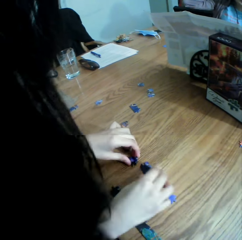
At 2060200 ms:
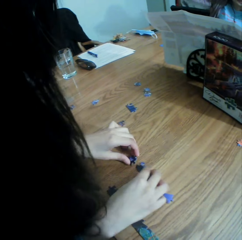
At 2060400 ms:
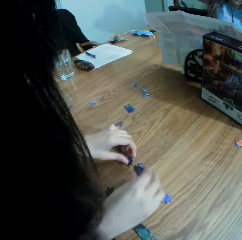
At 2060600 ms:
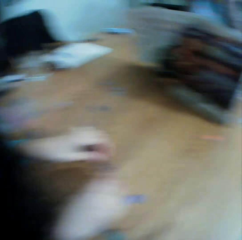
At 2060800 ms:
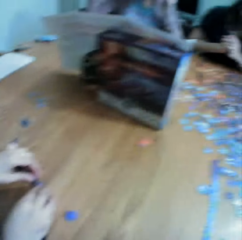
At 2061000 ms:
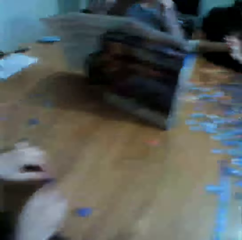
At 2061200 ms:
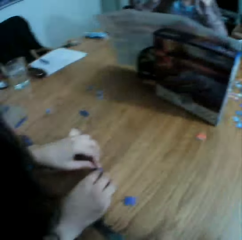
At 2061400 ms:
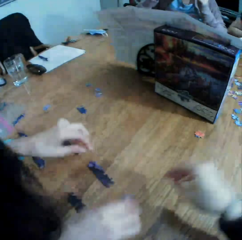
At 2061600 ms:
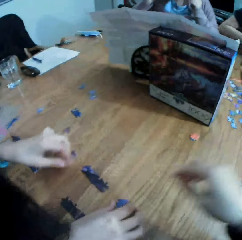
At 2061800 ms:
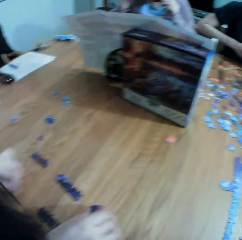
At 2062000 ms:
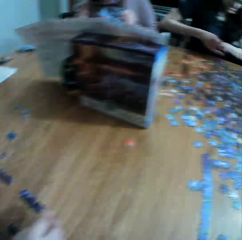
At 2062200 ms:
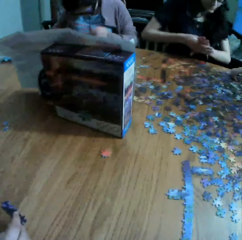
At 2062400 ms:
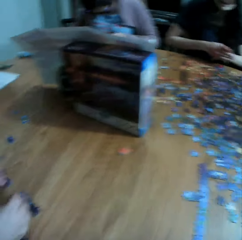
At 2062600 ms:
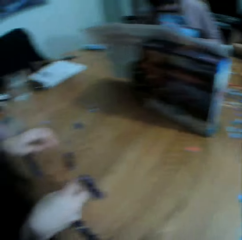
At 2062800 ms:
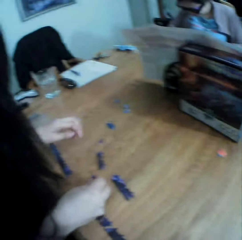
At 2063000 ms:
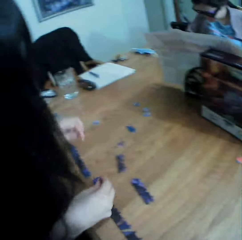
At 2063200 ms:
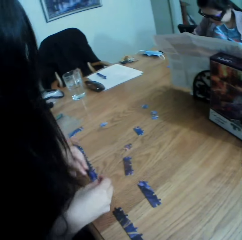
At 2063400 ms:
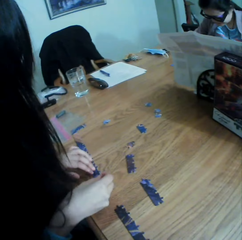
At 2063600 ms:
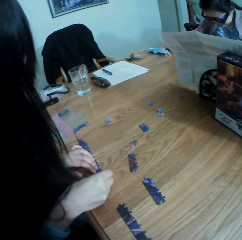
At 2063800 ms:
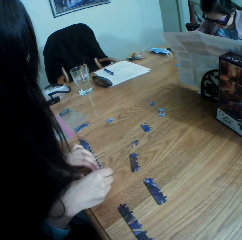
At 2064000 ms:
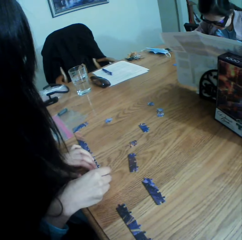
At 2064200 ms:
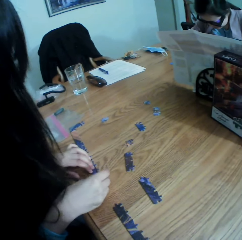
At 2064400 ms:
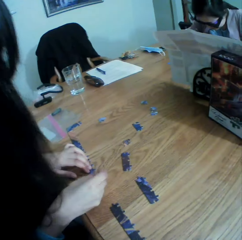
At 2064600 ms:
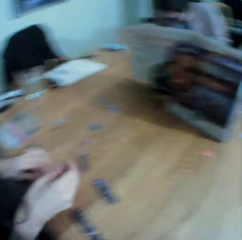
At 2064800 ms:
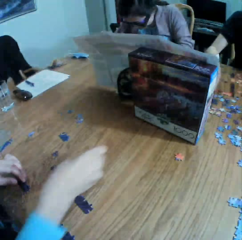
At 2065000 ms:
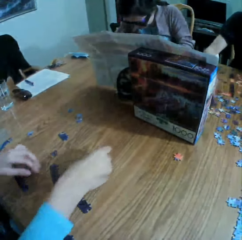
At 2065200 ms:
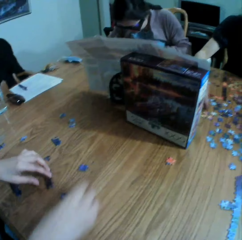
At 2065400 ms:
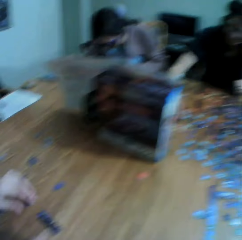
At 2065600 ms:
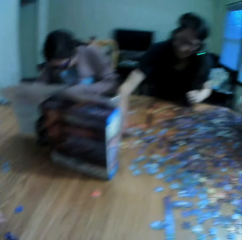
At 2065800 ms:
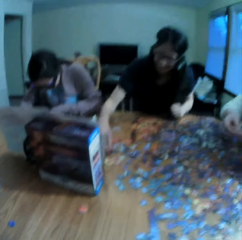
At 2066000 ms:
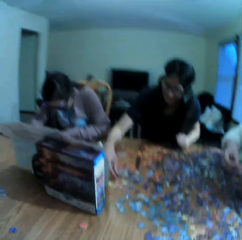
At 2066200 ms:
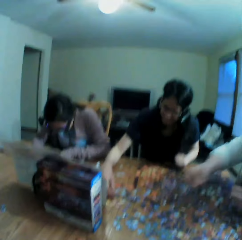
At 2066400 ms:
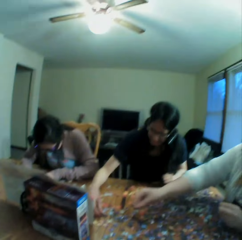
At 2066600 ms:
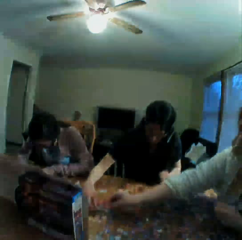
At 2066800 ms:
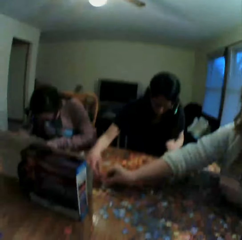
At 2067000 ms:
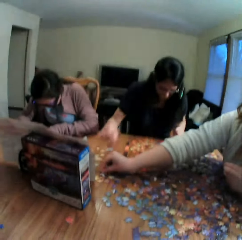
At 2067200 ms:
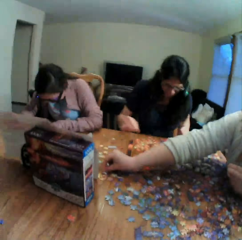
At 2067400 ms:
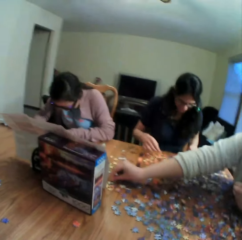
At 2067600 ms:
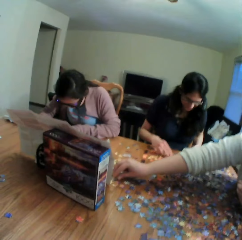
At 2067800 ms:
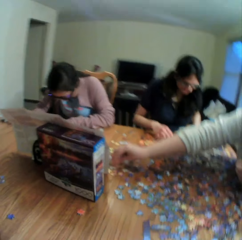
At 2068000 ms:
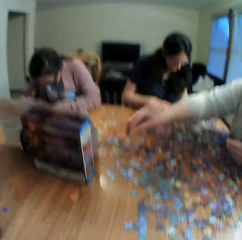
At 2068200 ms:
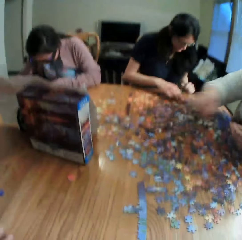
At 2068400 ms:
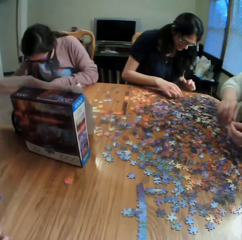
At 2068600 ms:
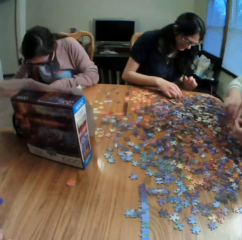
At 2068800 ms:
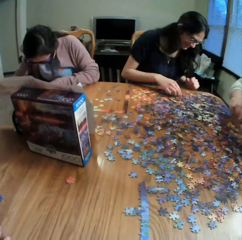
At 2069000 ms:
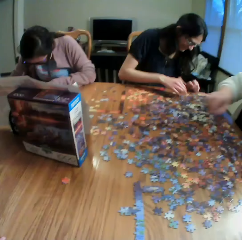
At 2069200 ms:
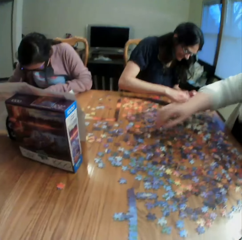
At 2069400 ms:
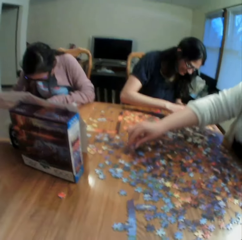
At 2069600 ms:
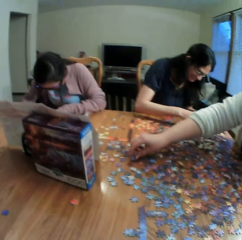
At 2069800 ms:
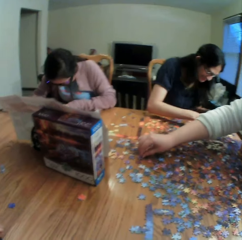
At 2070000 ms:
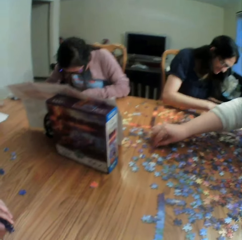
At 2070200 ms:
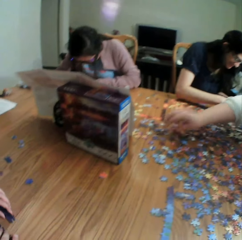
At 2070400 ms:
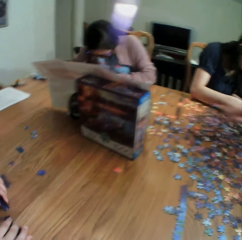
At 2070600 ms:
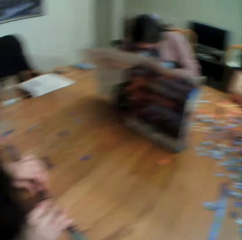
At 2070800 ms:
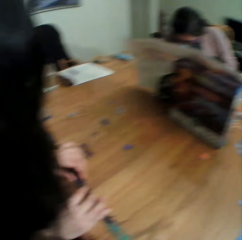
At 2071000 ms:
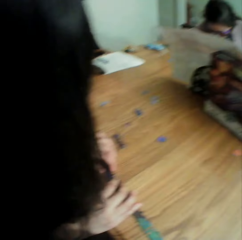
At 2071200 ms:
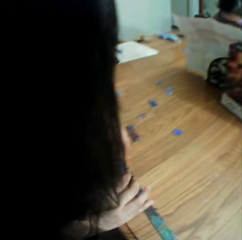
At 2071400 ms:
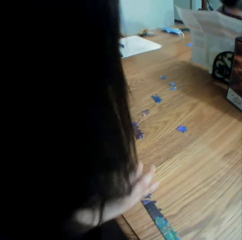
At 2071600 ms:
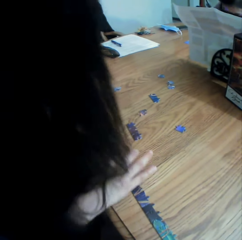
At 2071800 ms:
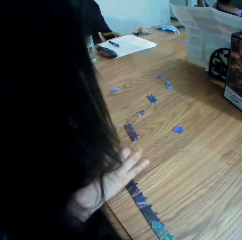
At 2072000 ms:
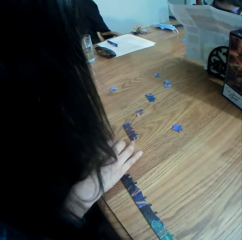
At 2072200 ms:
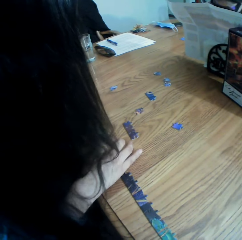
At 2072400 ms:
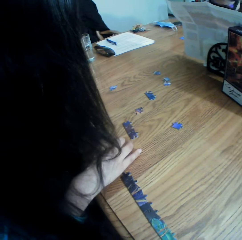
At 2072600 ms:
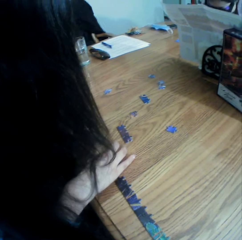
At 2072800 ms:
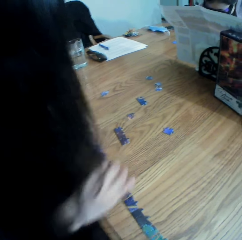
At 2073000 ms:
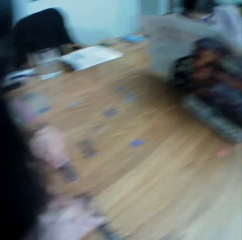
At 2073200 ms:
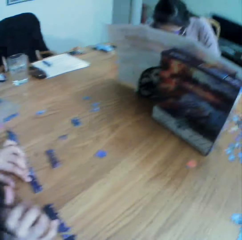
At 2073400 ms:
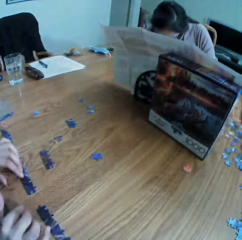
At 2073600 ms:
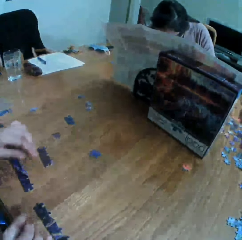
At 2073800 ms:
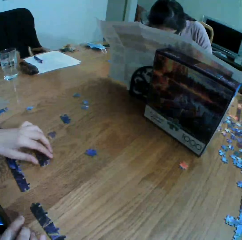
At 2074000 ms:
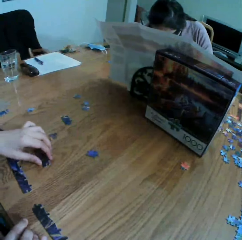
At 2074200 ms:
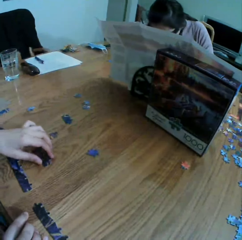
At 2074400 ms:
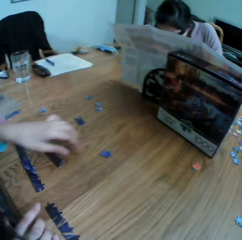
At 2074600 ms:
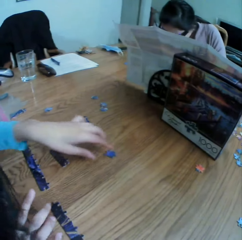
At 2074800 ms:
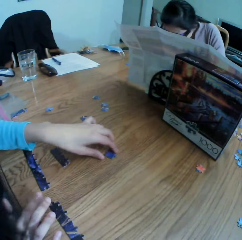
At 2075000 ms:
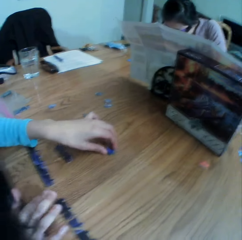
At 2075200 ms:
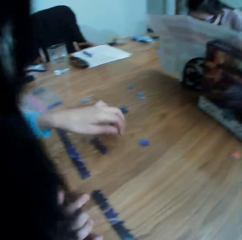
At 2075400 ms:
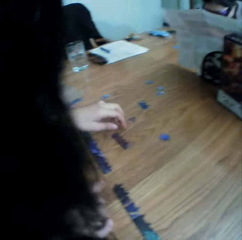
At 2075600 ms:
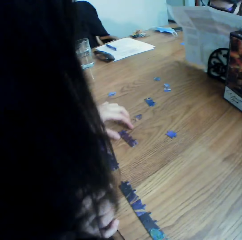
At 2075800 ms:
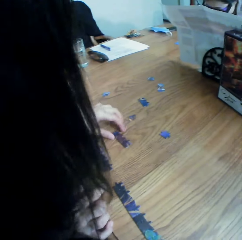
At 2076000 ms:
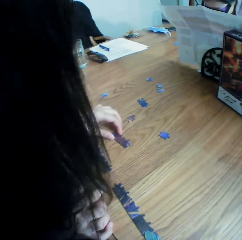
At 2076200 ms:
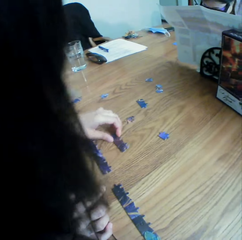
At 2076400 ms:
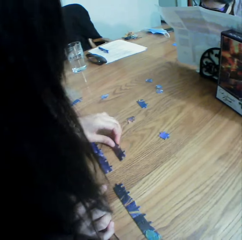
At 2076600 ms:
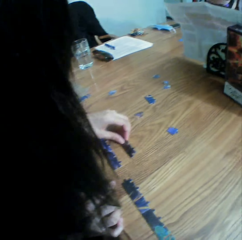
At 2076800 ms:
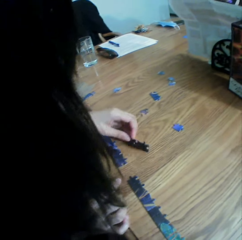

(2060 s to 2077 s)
The camera wearer looks at the table. They move the right hand. They look at the table. A woman talks to the camera wearer. The woman plays the jigsaw puzzle. The camera wearer talks to the woman. Another lady plays the jigsaw puzzle and talks. The camera wearer looks at the table. The first woman plays the jigsaw puzzle.

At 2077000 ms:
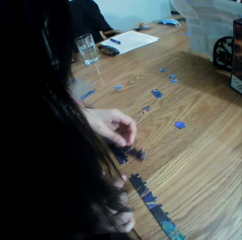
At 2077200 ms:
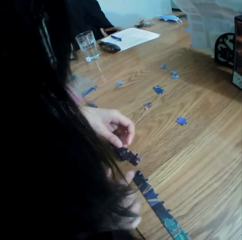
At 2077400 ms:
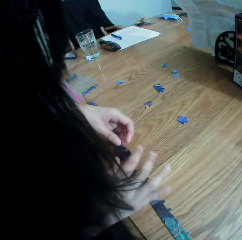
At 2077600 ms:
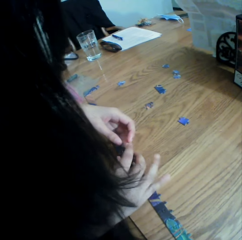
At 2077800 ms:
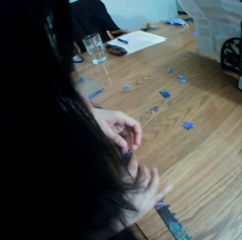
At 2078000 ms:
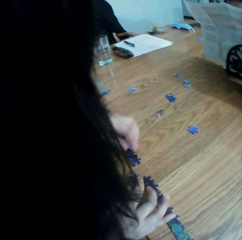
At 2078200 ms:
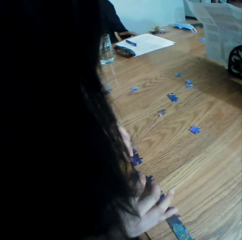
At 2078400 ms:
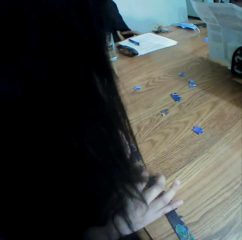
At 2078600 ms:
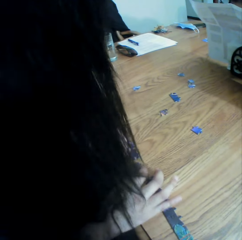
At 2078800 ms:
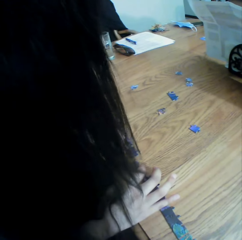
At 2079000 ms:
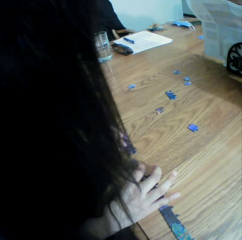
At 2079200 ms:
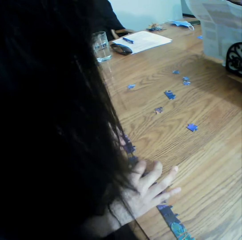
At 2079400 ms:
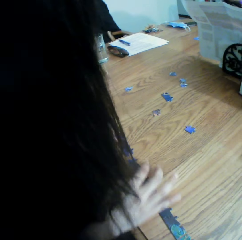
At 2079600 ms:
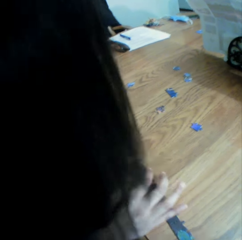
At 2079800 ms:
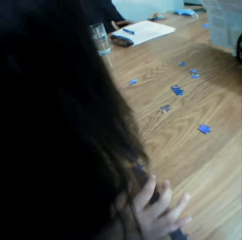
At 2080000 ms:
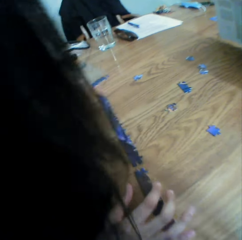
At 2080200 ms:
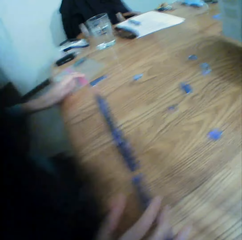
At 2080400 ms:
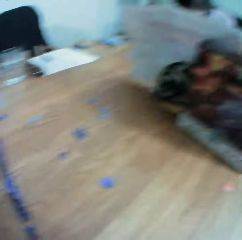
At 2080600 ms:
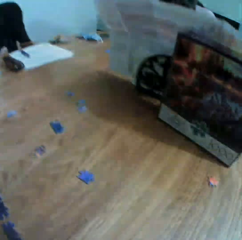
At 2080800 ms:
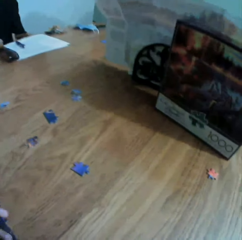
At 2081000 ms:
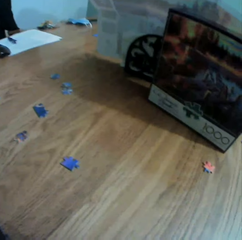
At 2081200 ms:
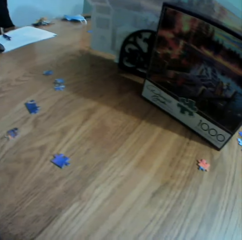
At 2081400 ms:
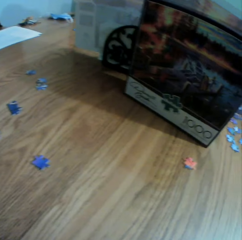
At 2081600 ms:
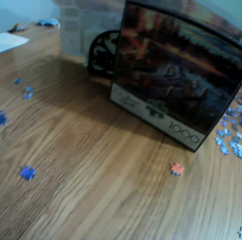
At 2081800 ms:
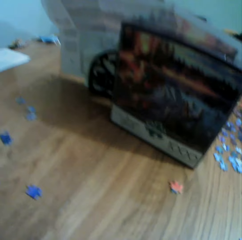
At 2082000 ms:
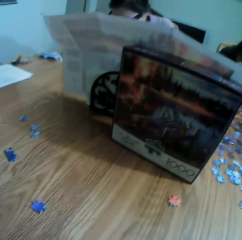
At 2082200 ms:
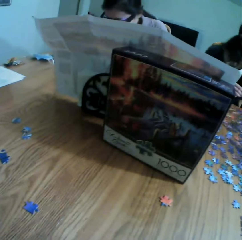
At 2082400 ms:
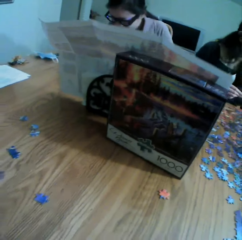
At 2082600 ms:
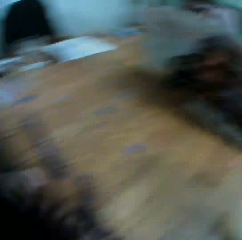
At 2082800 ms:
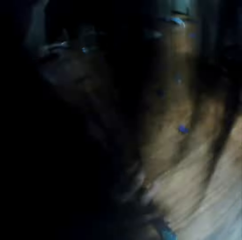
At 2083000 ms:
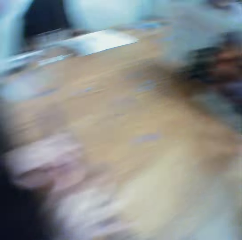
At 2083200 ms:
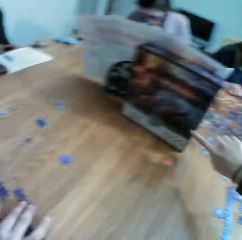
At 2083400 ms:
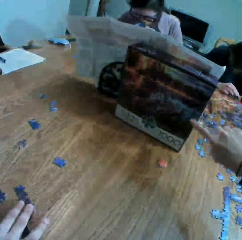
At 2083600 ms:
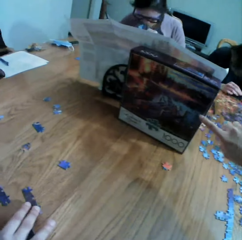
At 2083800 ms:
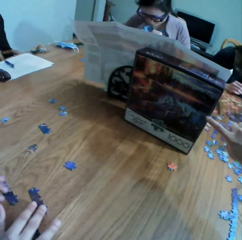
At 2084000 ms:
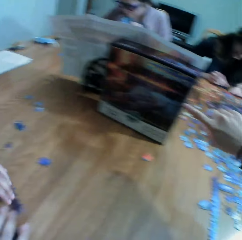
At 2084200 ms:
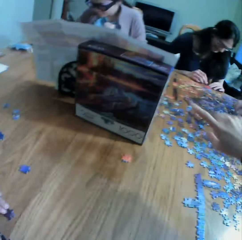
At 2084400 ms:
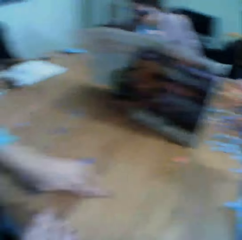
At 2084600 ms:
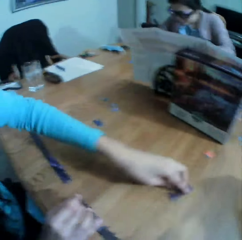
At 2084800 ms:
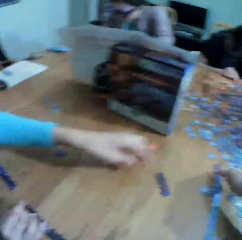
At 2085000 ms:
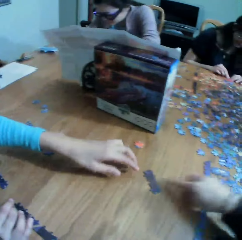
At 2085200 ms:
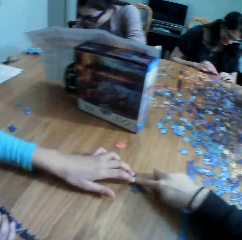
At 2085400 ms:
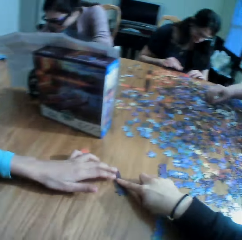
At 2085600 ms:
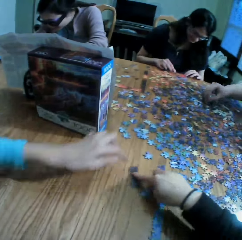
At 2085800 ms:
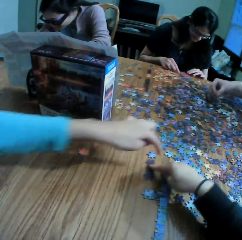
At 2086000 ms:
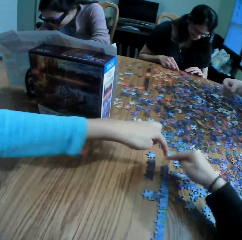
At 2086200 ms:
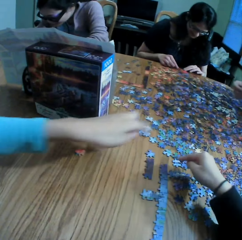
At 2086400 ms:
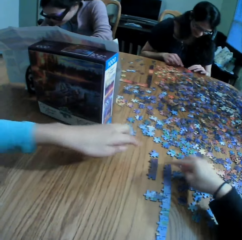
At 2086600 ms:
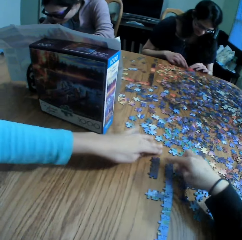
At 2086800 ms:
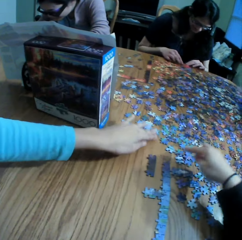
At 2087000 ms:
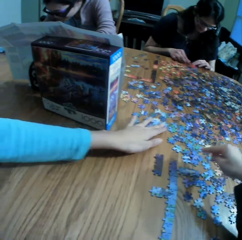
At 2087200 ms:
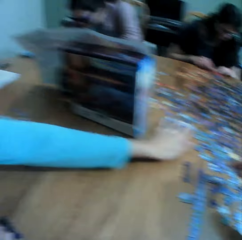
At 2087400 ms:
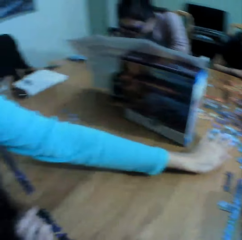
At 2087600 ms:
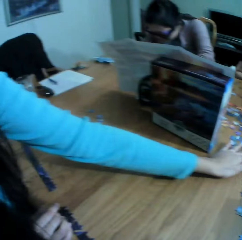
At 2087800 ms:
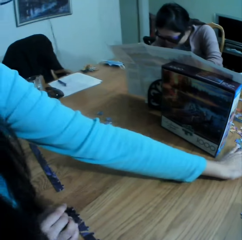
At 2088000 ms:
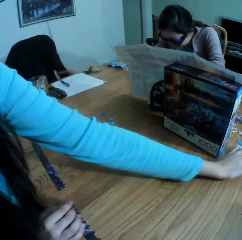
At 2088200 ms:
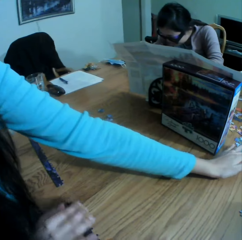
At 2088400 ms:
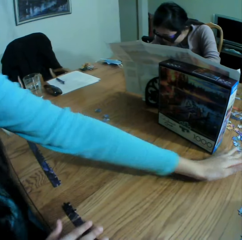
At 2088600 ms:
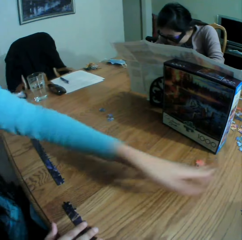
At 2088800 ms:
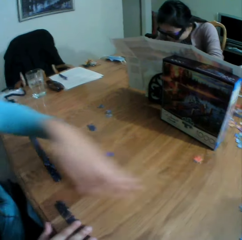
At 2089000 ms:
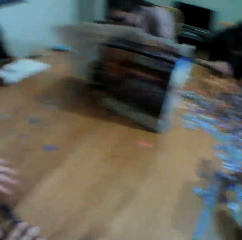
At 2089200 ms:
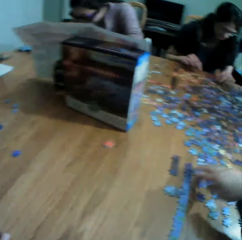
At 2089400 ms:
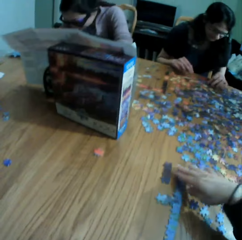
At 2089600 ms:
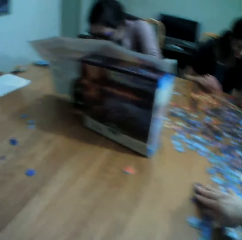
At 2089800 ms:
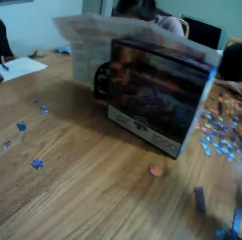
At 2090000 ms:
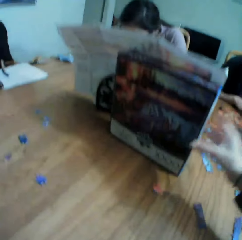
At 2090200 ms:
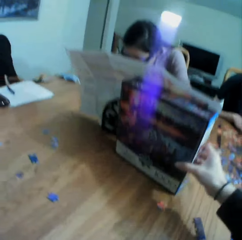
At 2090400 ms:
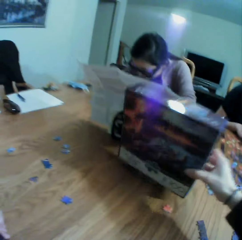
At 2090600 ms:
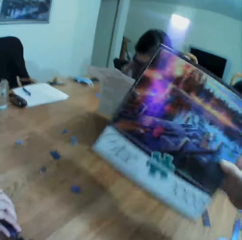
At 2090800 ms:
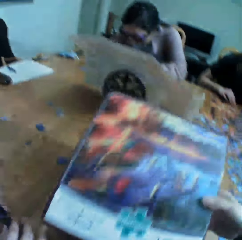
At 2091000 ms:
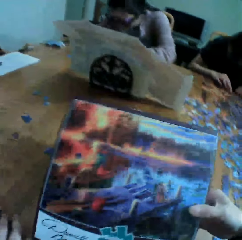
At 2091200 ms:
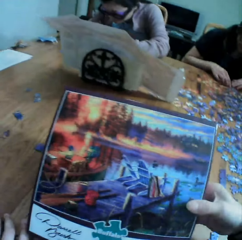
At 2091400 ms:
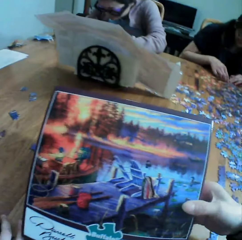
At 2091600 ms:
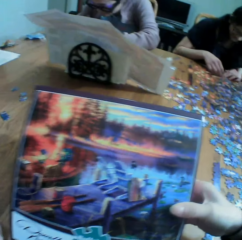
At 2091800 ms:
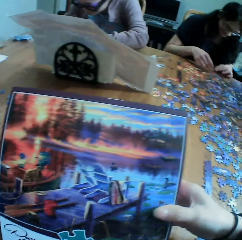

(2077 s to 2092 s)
The camera wearer looks at the box. They talk to a woman. They point at the box. They move the puzzles. They point at the puzzles. They look at the box. They move a puzzle. They take the box. They check the jigsaw puzzle box.
